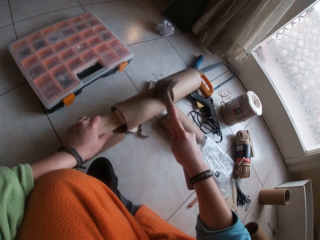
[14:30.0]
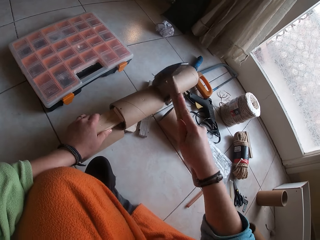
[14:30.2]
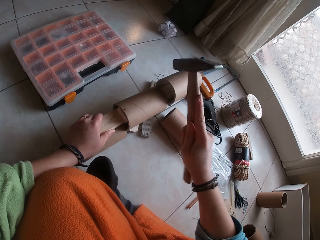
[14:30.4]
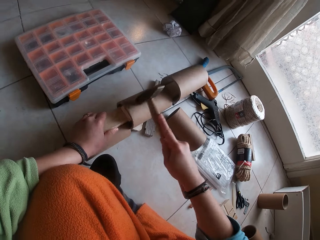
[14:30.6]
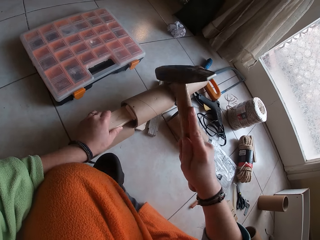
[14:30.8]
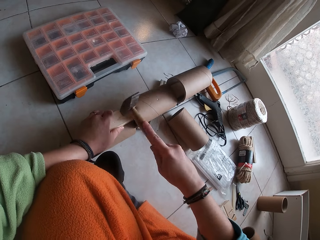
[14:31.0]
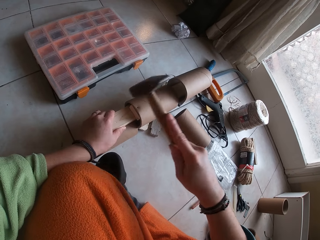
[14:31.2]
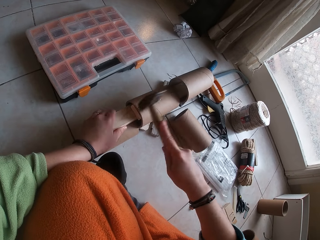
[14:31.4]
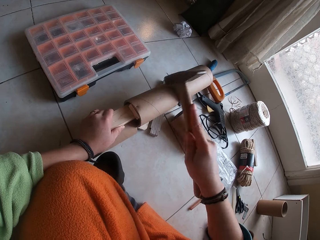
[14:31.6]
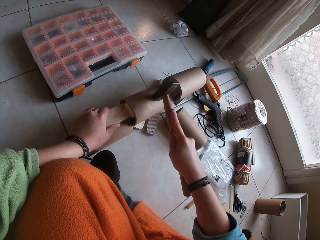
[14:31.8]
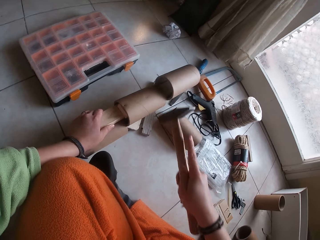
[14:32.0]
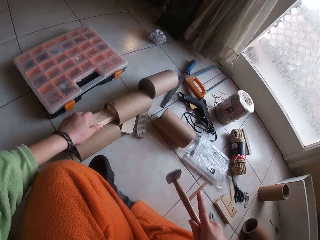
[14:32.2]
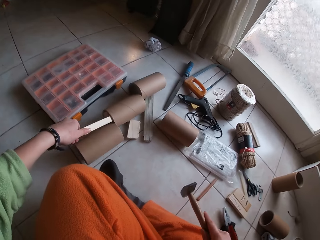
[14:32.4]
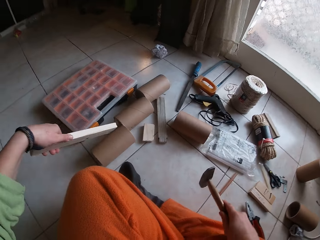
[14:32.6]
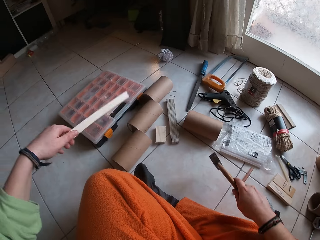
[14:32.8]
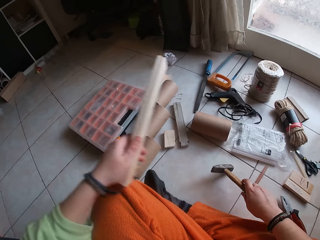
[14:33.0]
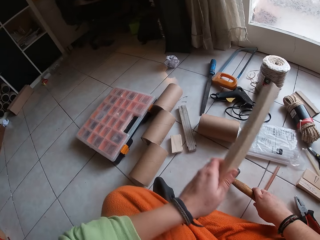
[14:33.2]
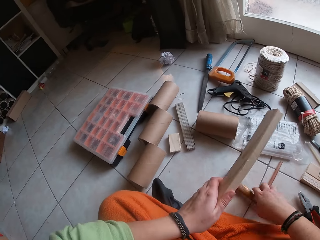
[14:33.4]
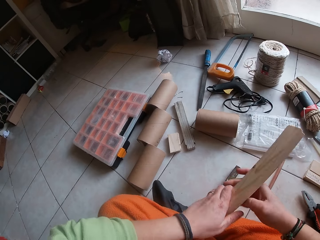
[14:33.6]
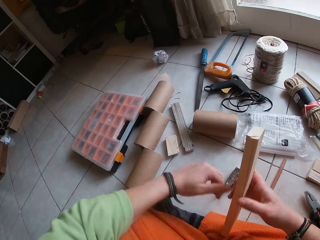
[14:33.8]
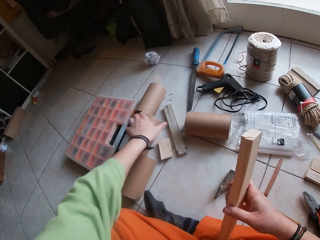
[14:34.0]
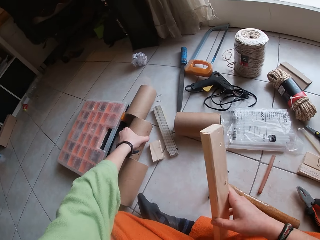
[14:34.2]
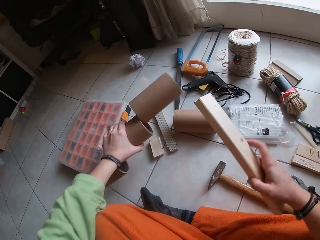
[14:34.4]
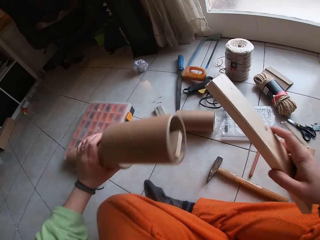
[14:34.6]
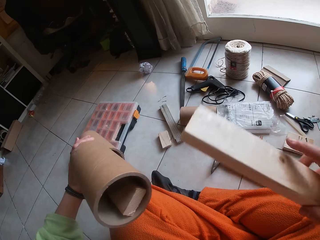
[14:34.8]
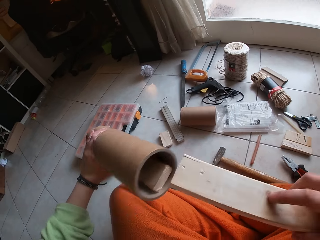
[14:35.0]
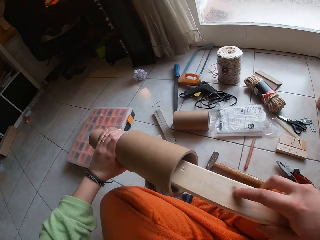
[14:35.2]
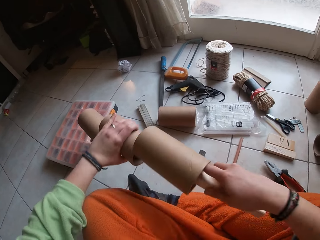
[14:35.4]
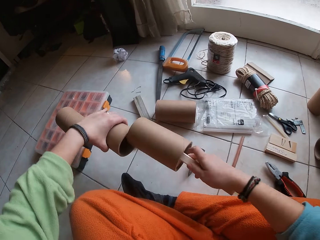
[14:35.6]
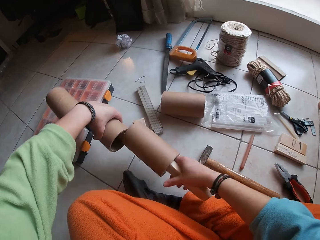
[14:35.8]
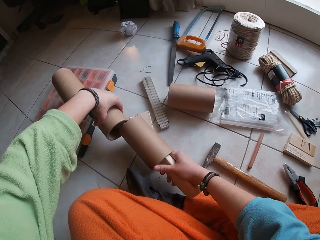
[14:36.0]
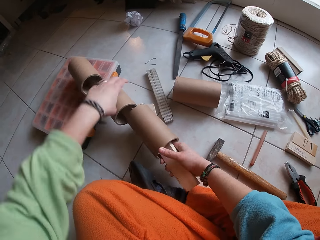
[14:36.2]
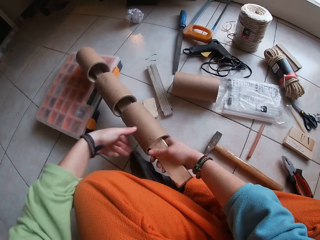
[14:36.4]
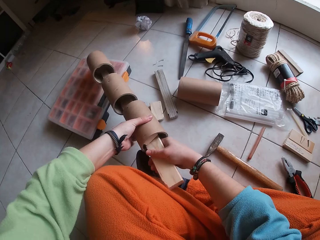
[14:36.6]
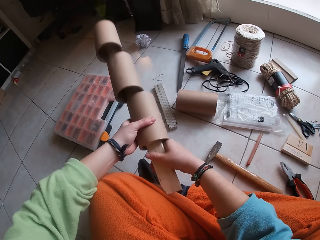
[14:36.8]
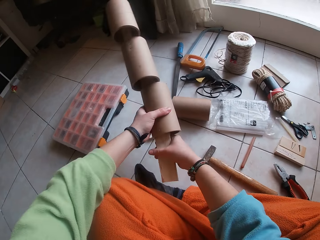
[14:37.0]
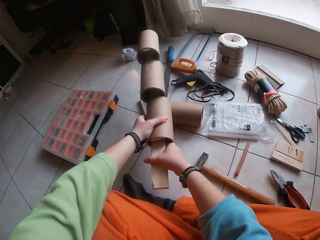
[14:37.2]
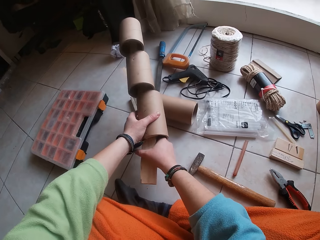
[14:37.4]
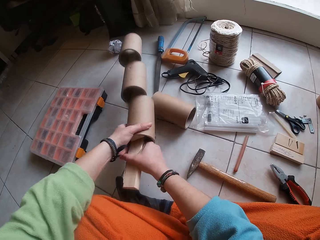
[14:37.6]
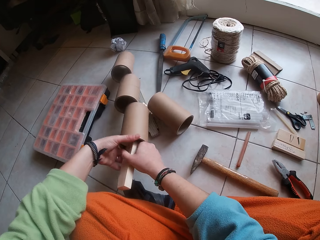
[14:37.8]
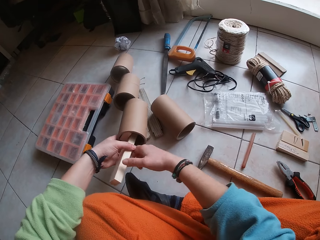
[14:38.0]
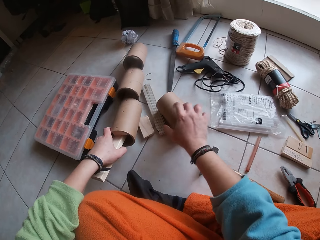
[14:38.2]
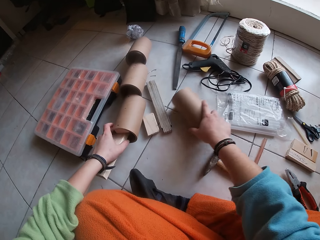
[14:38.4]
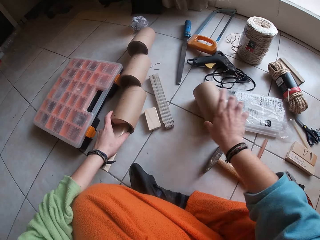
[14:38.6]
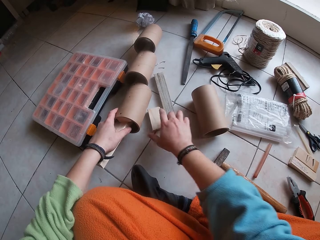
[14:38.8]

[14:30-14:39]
The camera wearer withdraws the plank in the cardboard craft tube or cylindrical boxes with her left hand. She rolls the cylindrical boxes. She drops the hammer on the floor with her right hand. She passes the plank in her left hand to her right hand. She picks up the cardboard craft tube on the floor with her left hand. She inserts the plank in her right hand in the cardboard craft tube in her left hand. She drops the cylindrical boxes. She holds the plank in the cardboard craft tube with her left hand. She shifts a cardboard tube on the floor with her right hand.

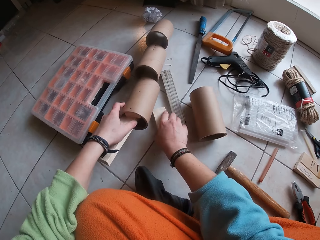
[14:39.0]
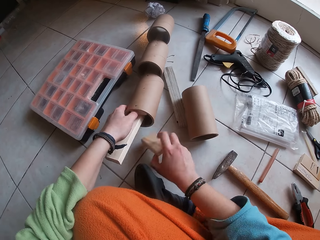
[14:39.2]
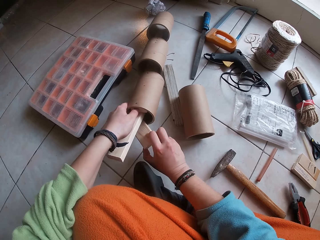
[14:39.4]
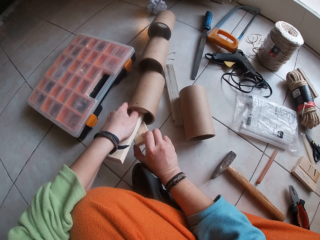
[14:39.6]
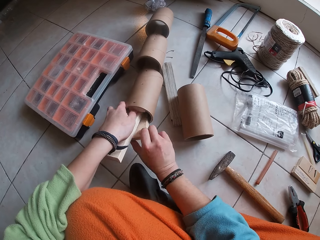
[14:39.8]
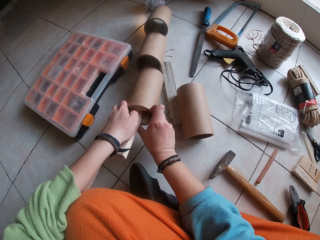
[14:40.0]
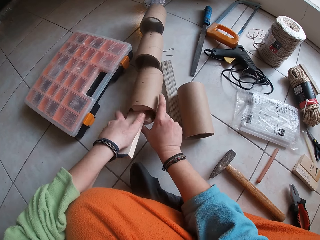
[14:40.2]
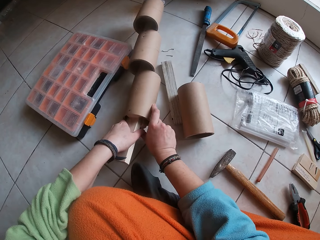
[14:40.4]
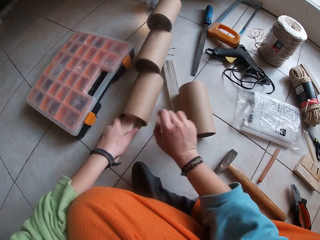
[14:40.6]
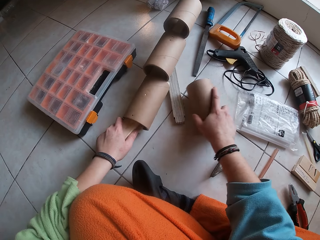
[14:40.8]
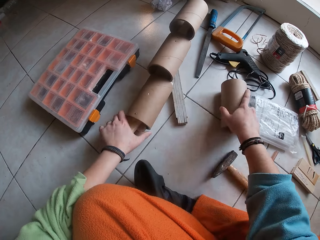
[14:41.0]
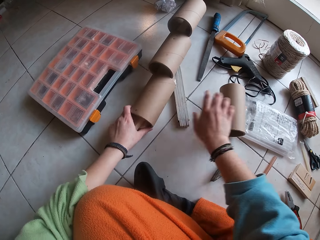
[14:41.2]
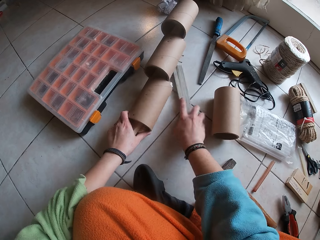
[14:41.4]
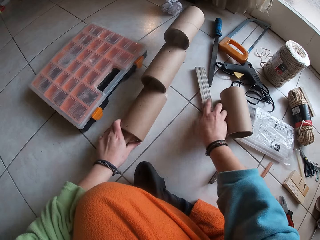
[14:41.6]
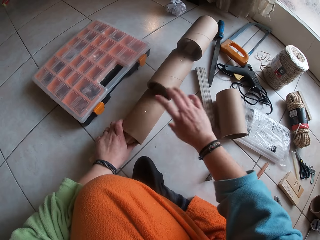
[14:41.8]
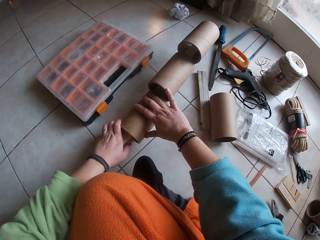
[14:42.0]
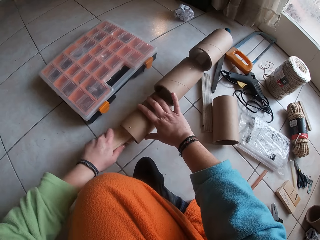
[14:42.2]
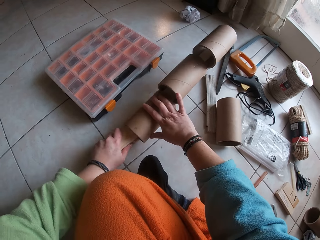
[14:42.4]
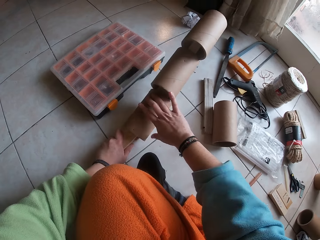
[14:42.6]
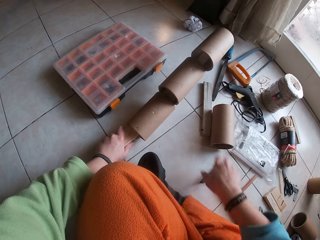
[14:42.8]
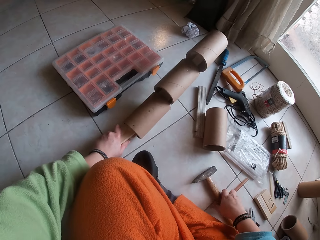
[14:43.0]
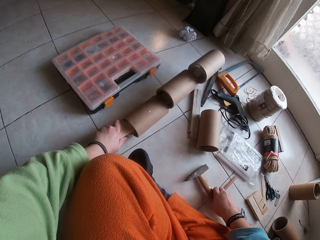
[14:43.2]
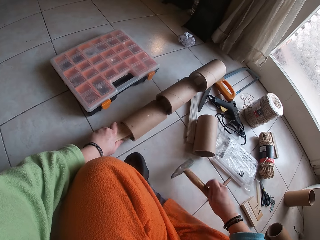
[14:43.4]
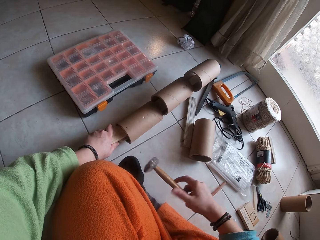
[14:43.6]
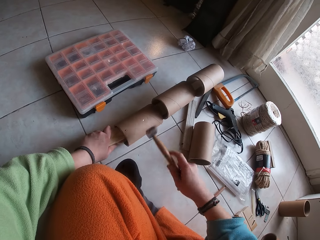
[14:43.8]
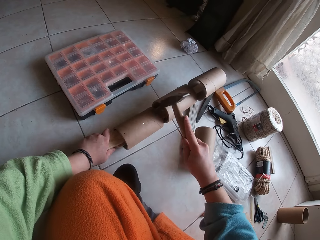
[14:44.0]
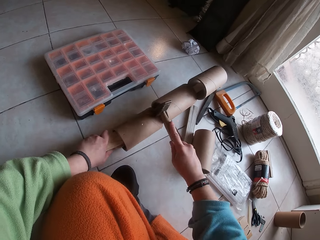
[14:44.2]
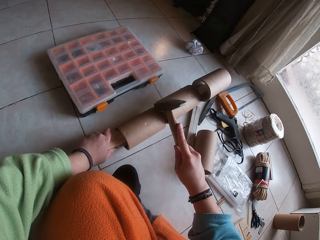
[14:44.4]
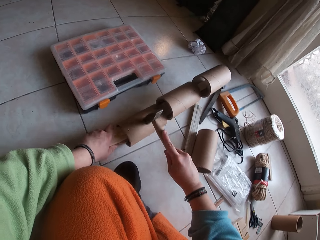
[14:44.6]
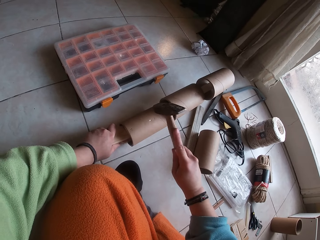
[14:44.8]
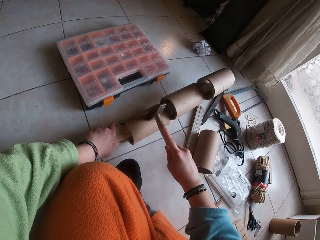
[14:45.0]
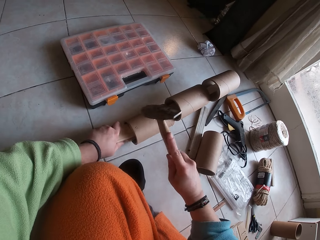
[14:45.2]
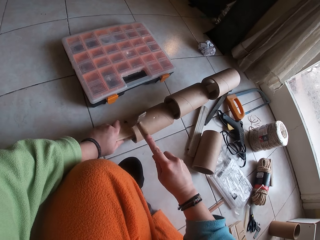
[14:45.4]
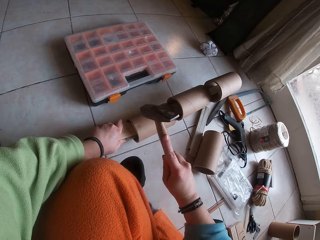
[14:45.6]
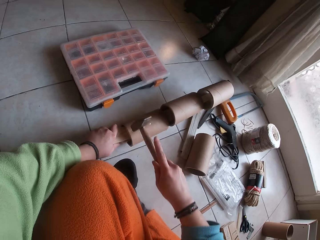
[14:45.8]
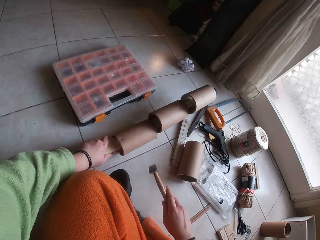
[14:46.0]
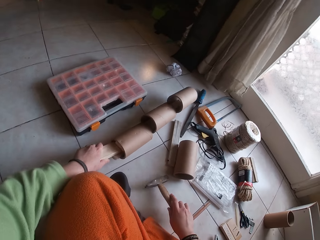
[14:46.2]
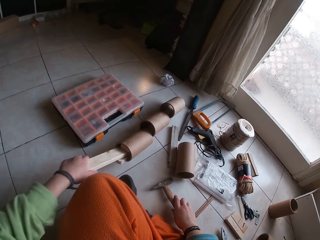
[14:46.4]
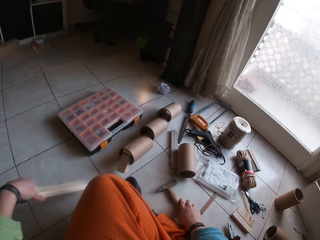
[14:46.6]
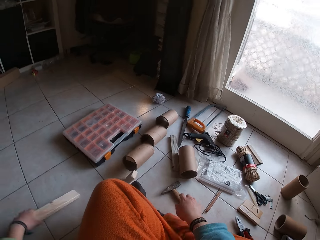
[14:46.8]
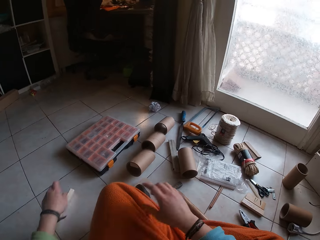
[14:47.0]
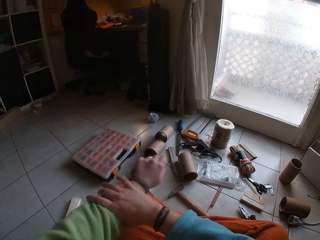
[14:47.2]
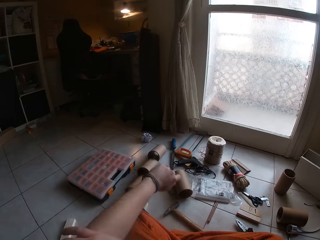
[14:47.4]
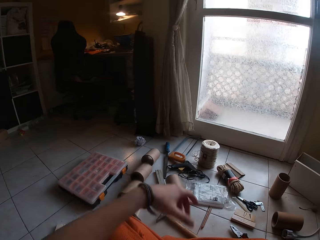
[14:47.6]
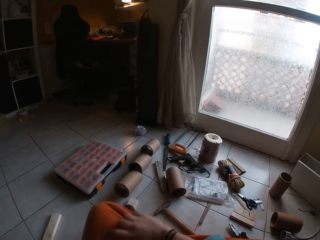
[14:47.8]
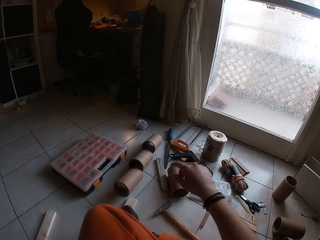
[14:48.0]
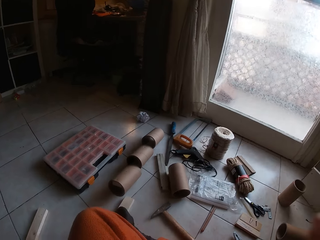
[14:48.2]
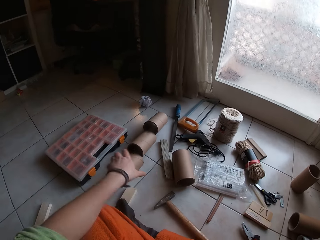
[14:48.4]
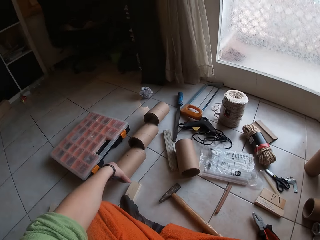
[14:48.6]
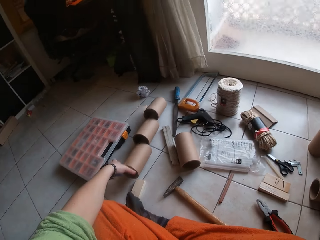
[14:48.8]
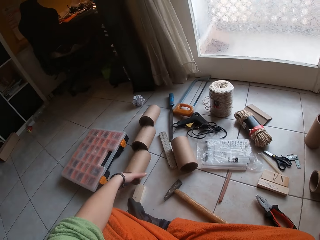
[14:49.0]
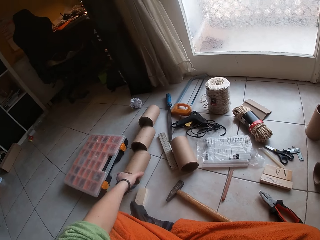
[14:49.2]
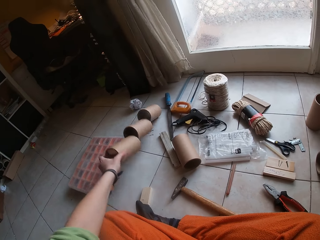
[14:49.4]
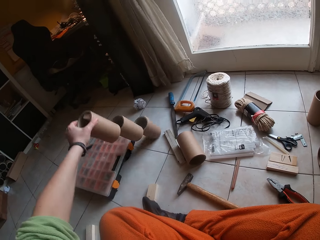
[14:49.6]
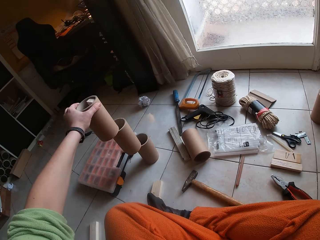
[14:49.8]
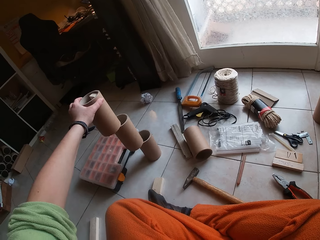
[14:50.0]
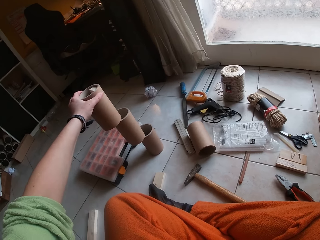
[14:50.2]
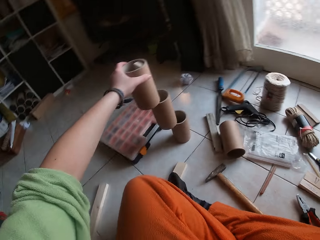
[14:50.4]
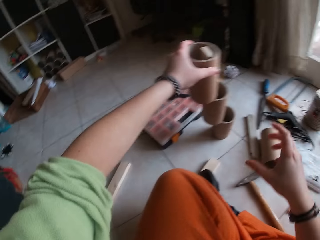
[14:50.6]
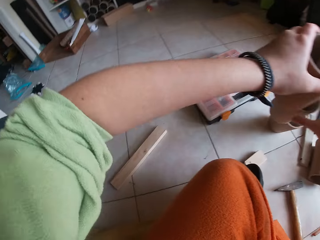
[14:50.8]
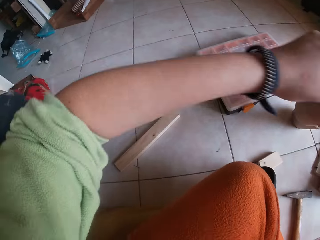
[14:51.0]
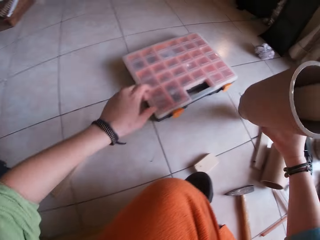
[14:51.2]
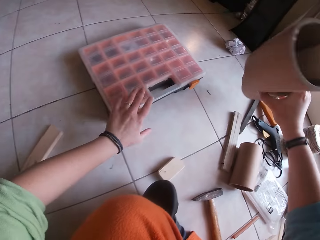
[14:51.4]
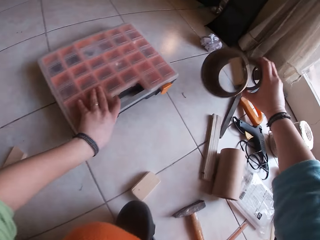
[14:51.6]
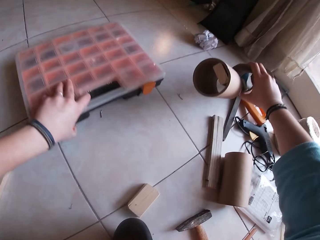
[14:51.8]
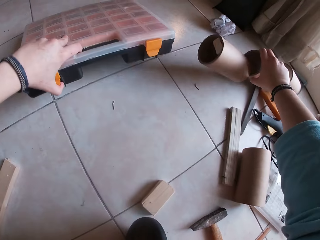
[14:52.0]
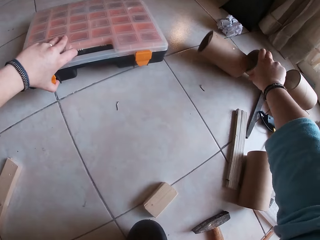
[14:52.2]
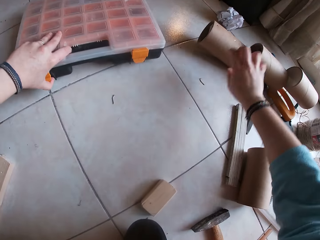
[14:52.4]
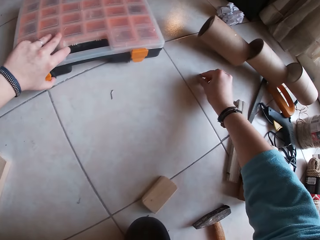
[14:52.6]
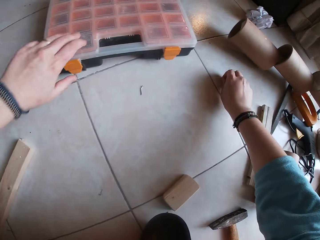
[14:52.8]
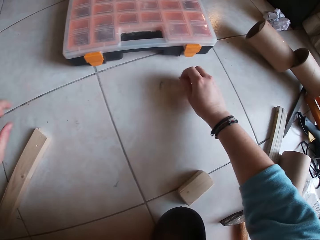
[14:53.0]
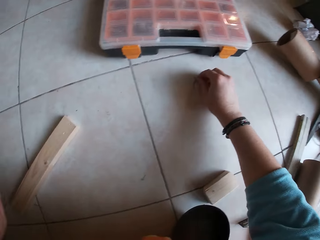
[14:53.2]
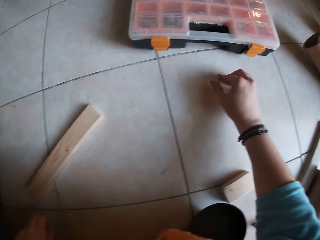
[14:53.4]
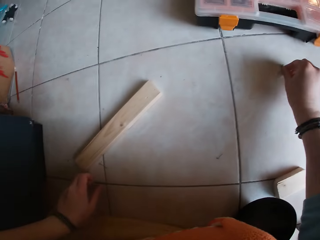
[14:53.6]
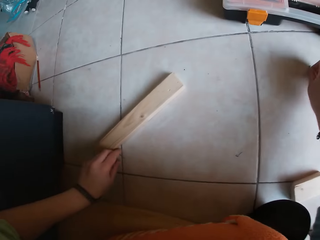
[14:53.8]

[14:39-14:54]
The camera wearer picks up a plank from the floor with her right hand. She inserts the plank in her right hand in the cardboard craft tube or cylindrical box in her left hand. She touches the cardboard tube on the floor with her right hand. She moves the cylindrical box. She shifts a meter rule on the floor with her right hand. She holds the cardboard craft tube in her left hand with her right hand. She touches the cylindrical box. She picks up the hammer on the floor with her right hand. She hits the nail in the cardboard craft tube with the hammer in her right hand. She drops the hammer on the floor with her right hand. She withdraws the plank in the cardboard craft tube with her left hand. She rolls her left hand sleeve with her right hand. She rolls her right-hand sleeve with her left hand. She picks up the cardboard craft tube on the floor with her left hand. She touches the cylindrical box. She holds the cardboard craft tube with her right hand. She drops the cardboard craft tube on the floor with her right hand. She shifts a tool case on the floor with her left hand. She picks up nails from the floor with her right hand.
